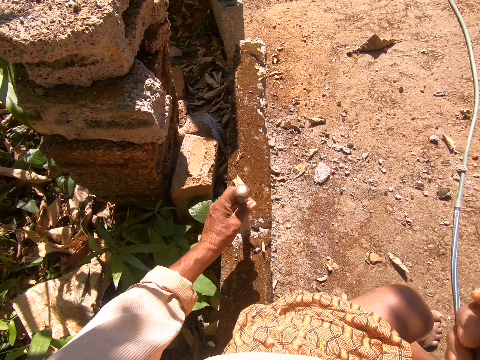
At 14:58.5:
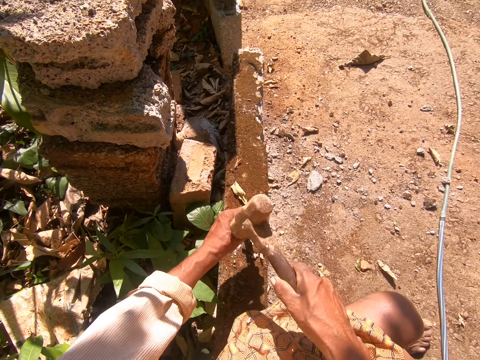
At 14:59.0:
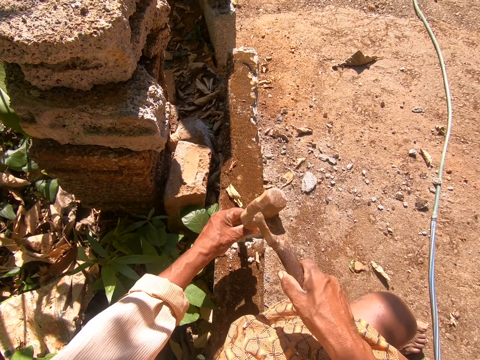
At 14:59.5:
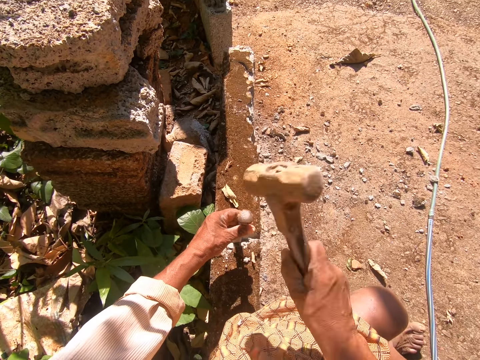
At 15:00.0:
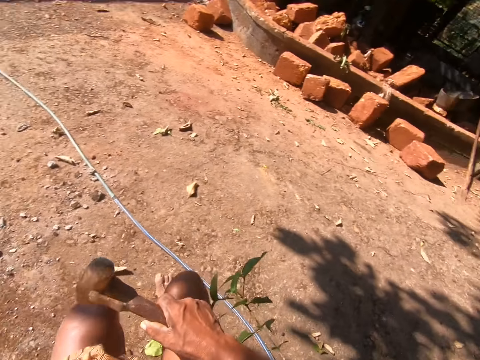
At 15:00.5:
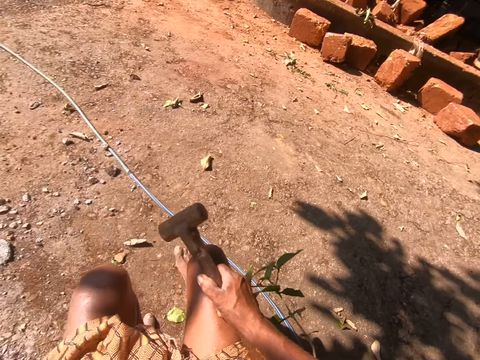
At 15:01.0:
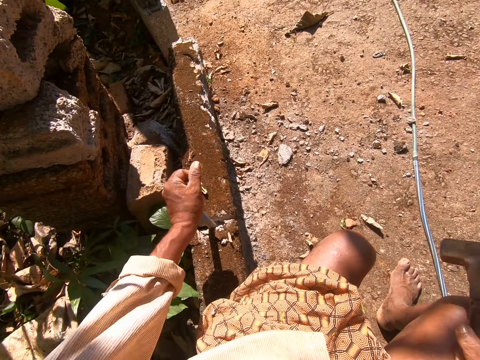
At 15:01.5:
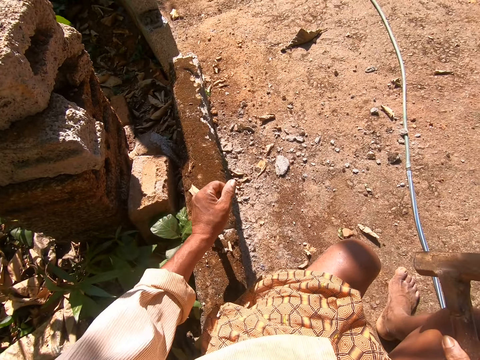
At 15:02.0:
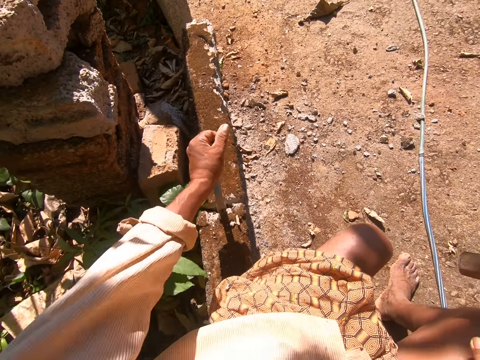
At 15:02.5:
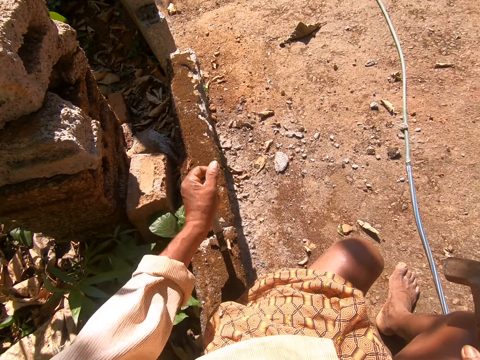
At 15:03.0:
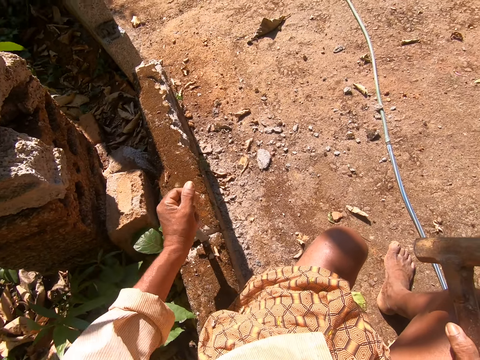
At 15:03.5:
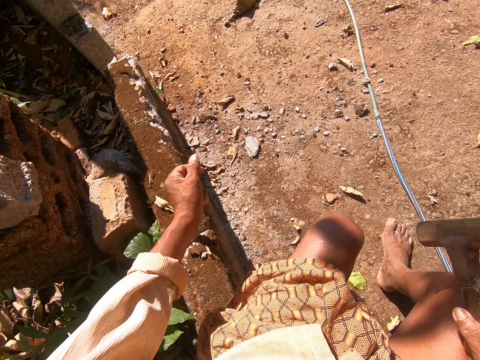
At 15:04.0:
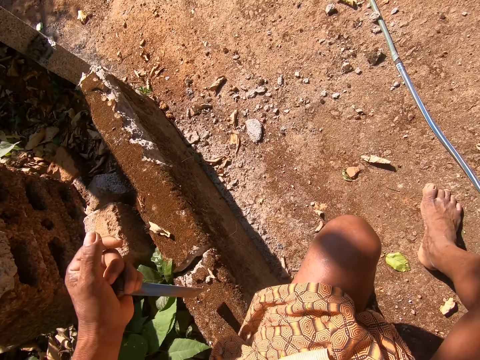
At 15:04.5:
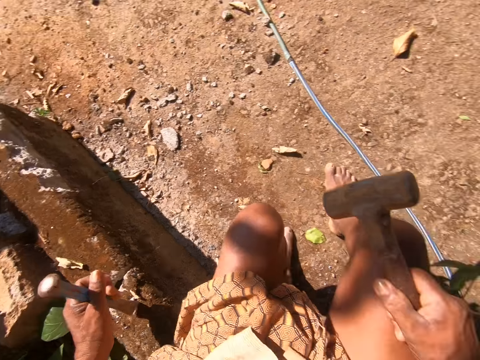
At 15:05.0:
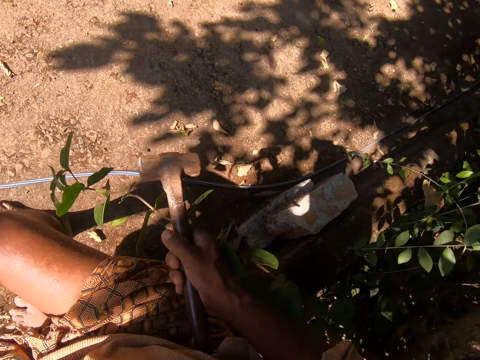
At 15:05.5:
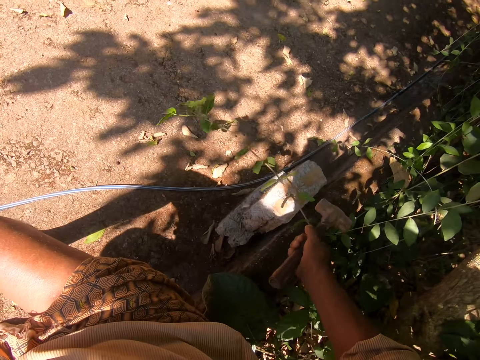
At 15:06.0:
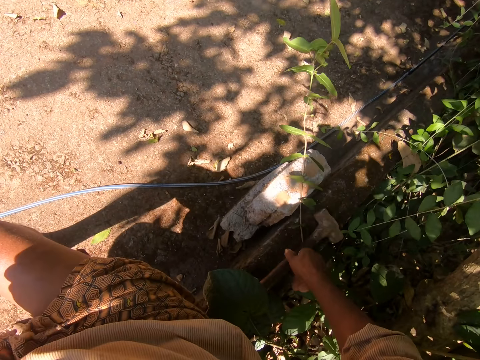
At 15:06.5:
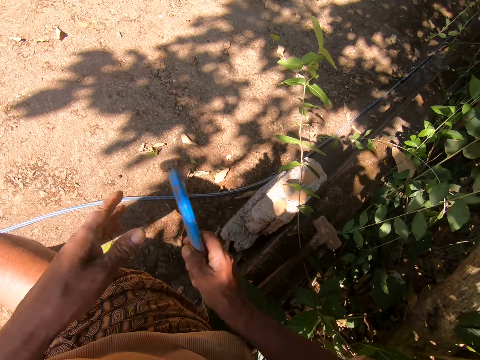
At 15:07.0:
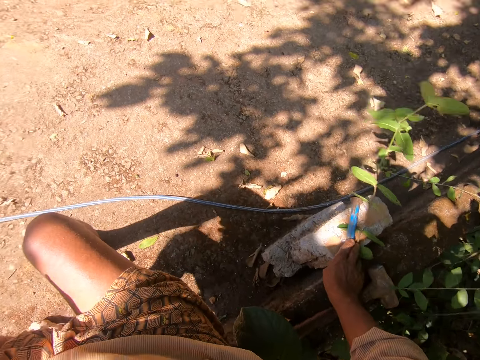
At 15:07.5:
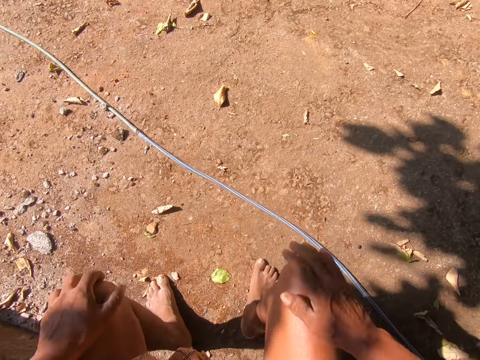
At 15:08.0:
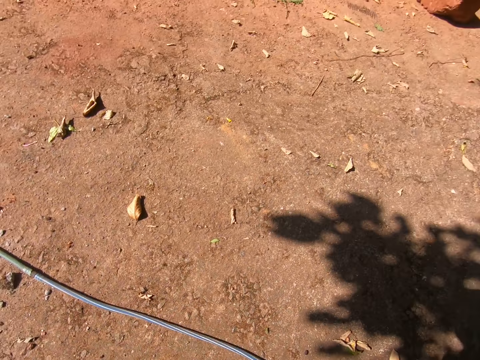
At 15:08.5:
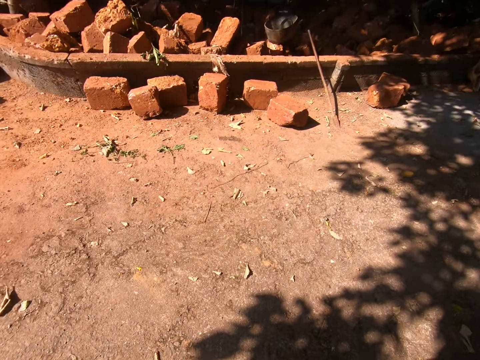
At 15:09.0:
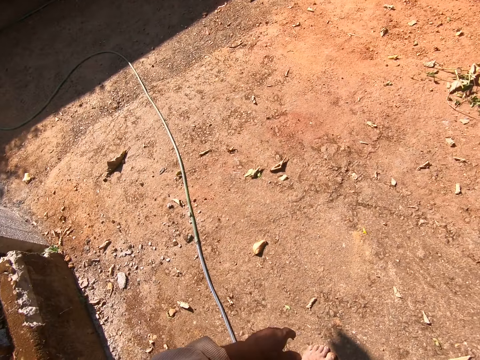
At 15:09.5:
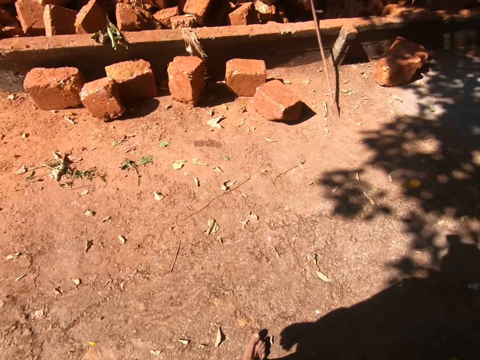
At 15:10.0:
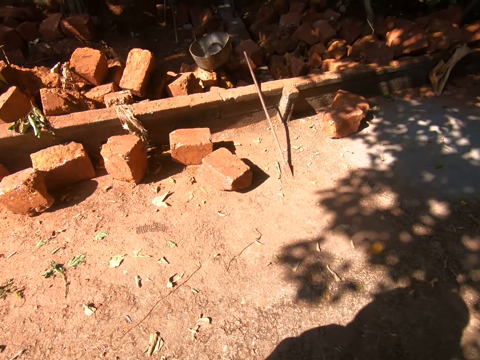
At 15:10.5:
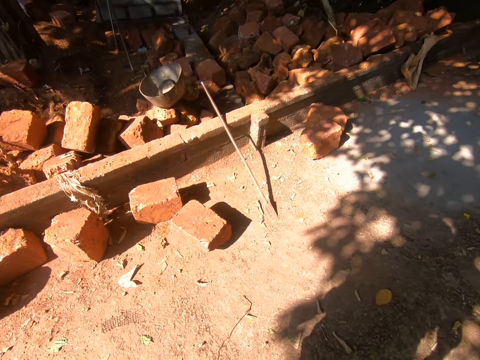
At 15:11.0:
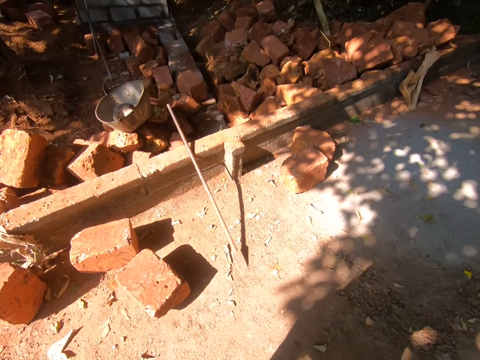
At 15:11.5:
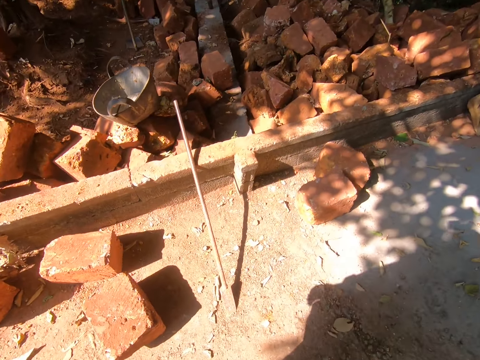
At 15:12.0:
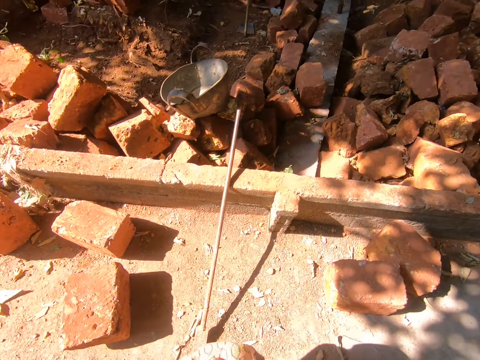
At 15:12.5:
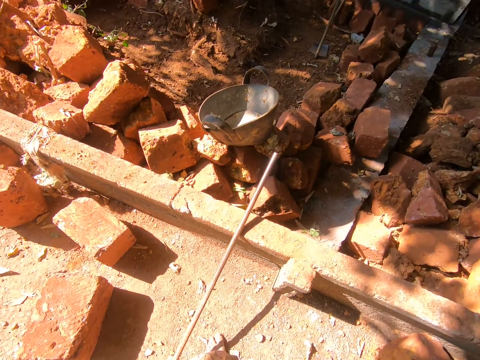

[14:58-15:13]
The camera wearer picks up the flat chisel. They break the wall. They hit the metallic tool with the masonry hammer. They look around the compound. They adjust the stone with the metallic tool. They pull the flat chisel. They stare at the wall. They look aside. They stare at the wall. They drop the masonry hammer. They drop the metallic tool on the stone. They place a hand on the knees. They walk around the compound. They look around.

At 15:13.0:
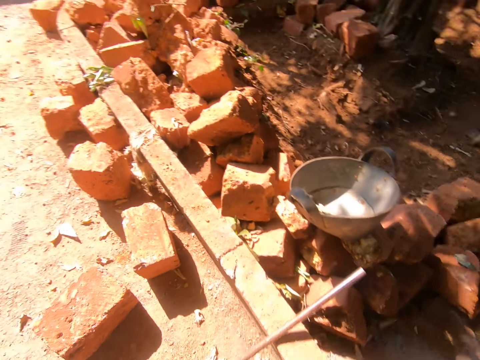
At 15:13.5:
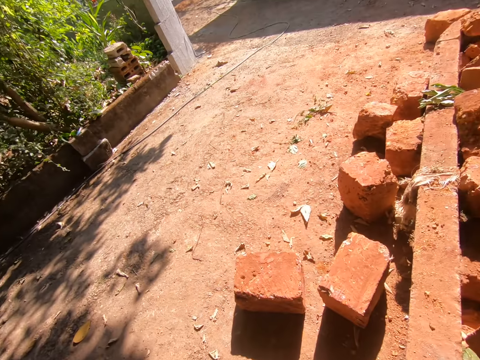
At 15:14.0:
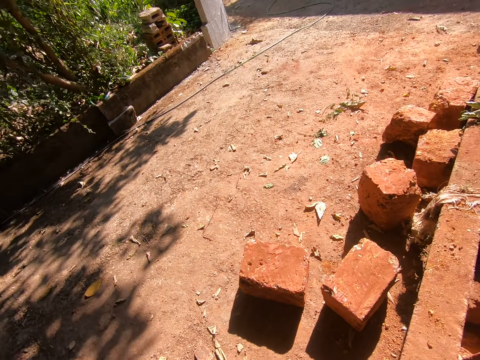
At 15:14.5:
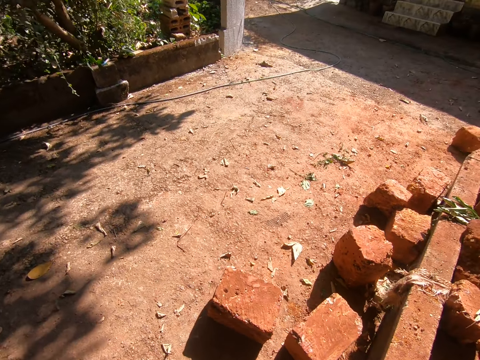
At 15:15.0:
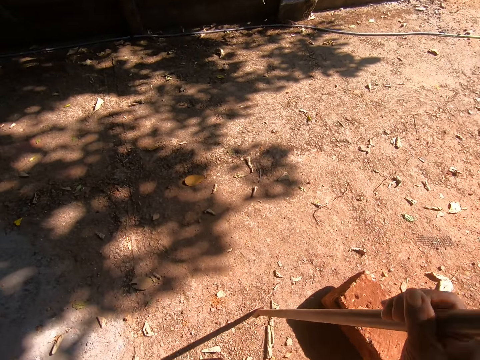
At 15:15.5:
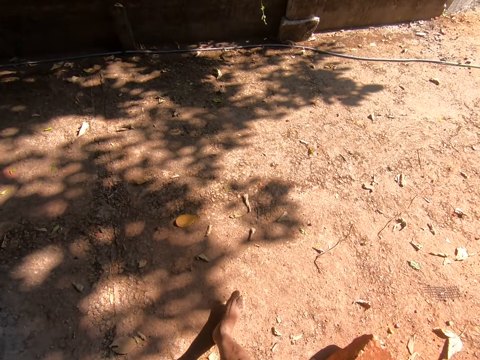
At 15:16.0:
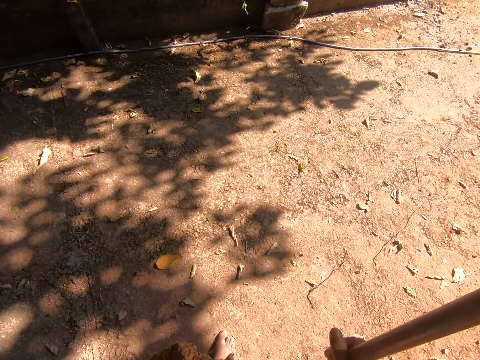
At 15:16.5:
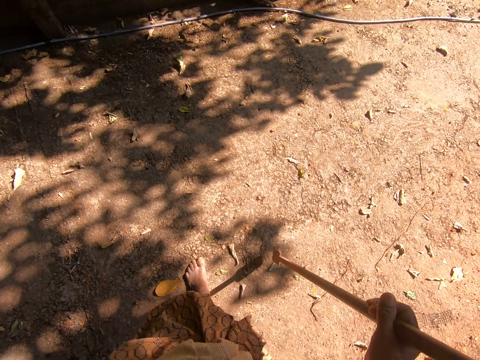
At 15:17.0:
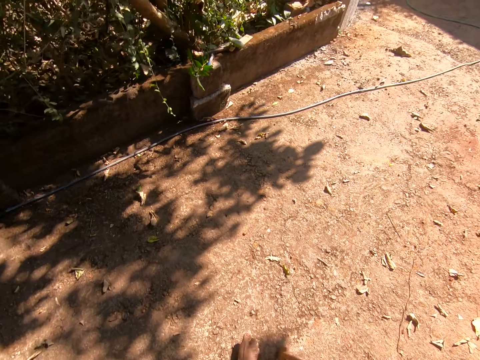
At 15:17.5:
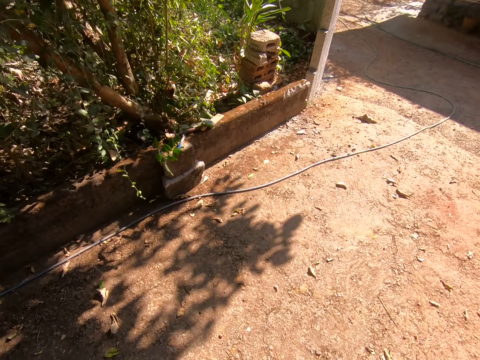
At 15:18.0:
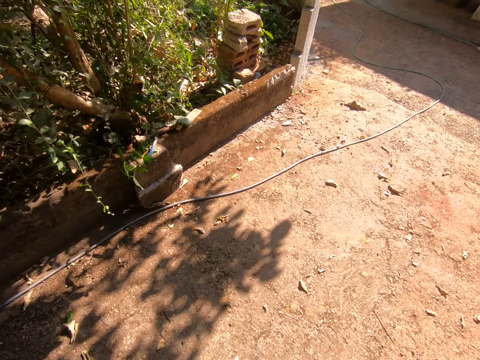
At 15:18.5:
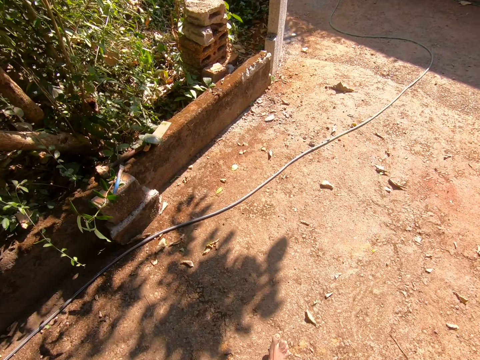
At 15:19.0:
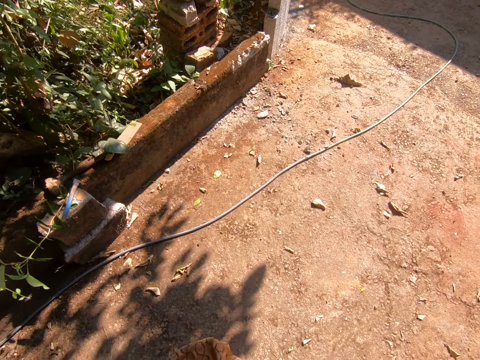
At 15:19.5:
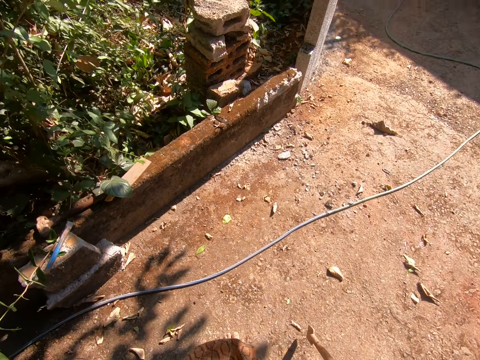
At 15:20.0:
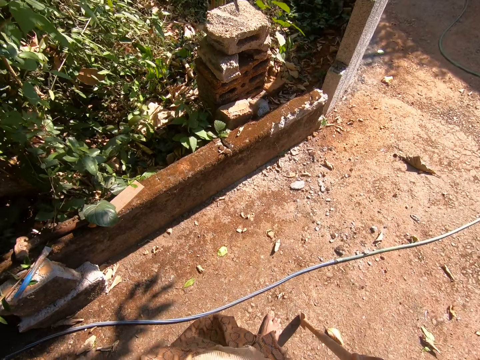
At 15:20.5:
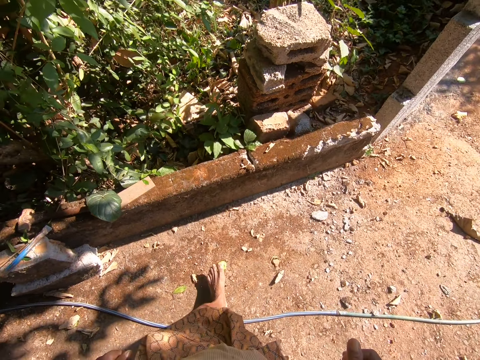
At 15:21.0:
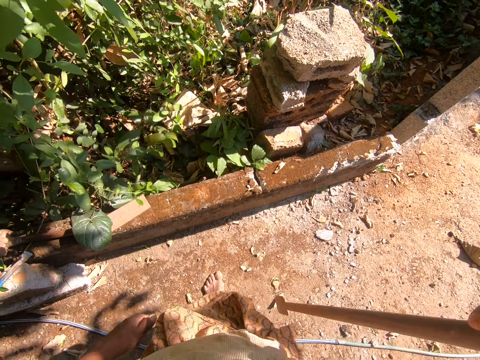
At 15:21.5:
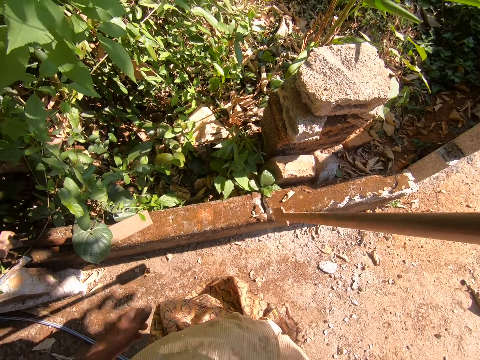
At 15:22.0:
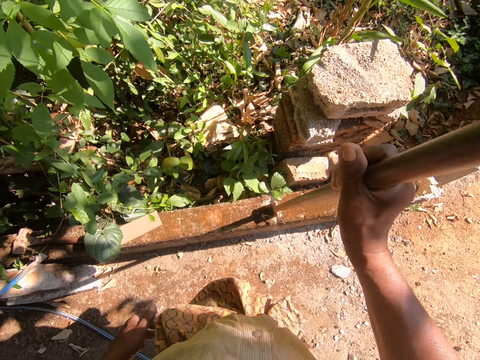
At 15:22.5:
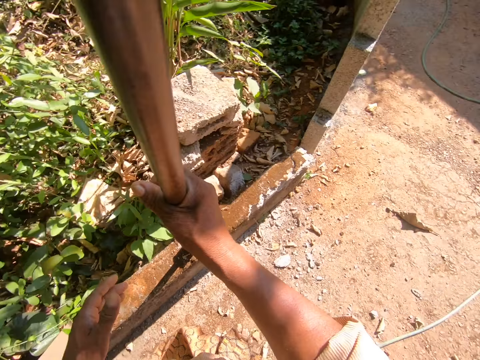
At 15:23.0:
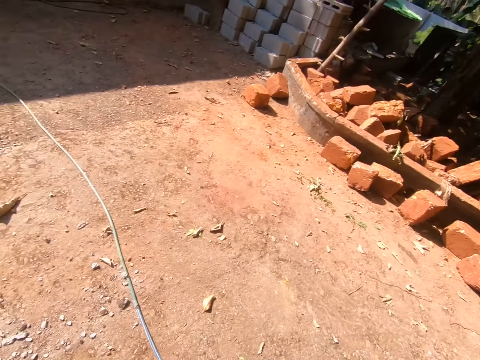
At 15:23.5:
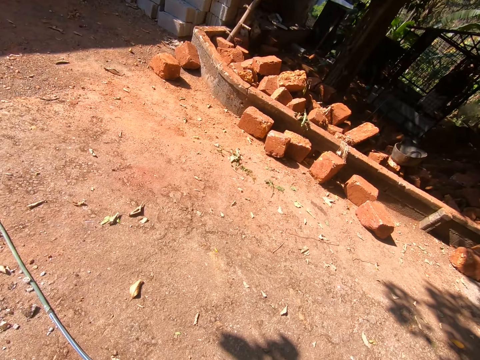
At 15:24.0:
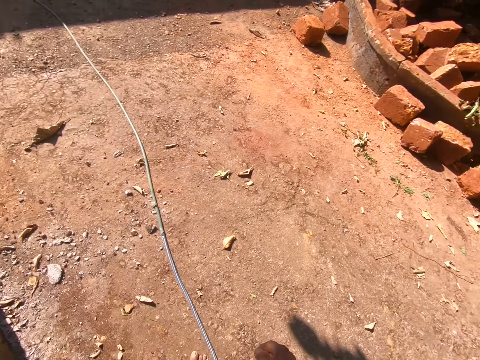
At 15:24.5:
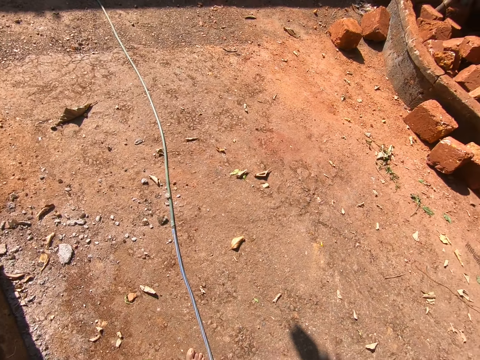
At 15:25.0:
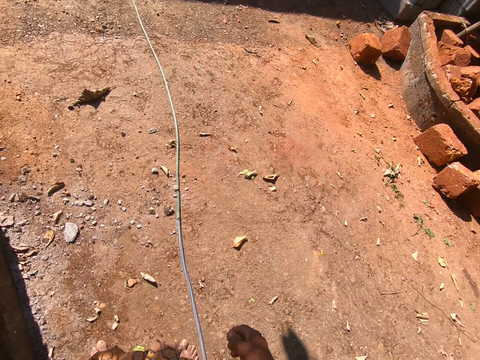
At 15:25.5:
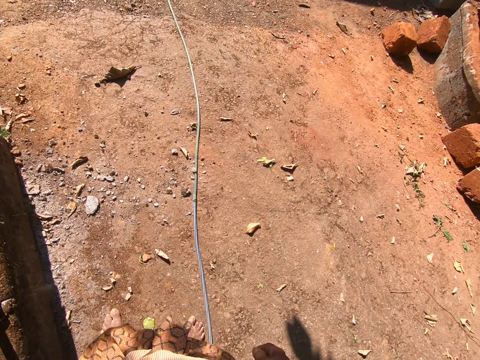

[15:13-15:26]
The camera wearer looks around the compound. They hold a digging bar. They walk around the compound. They drop the digging bar on the ground. They walk. They drop the digging bar on the ground. They walk. They adjust the stones with the digging bar. They hold the digging bar or crowbar in place. They look around the compound.
